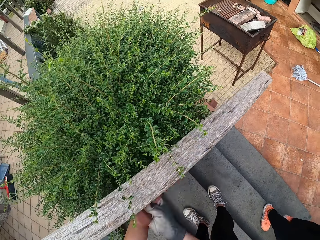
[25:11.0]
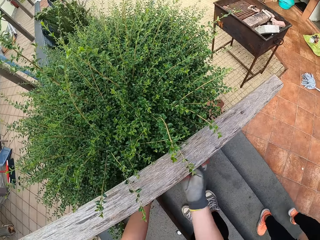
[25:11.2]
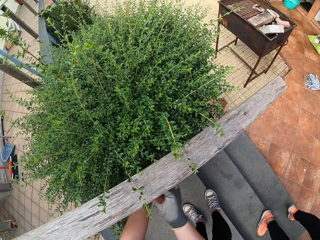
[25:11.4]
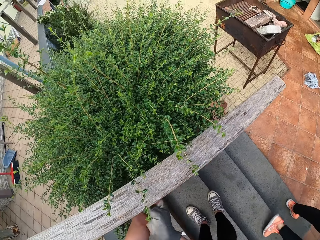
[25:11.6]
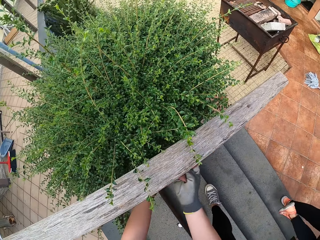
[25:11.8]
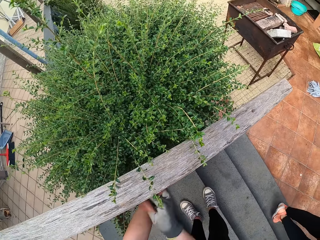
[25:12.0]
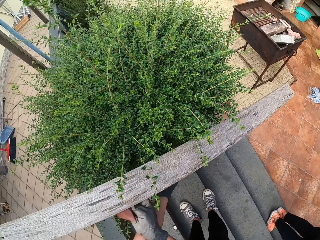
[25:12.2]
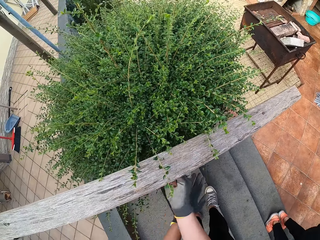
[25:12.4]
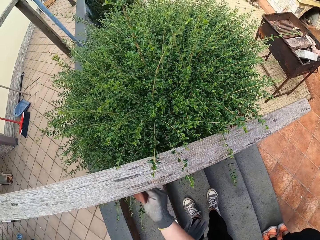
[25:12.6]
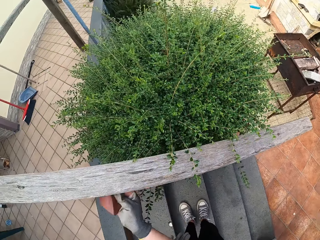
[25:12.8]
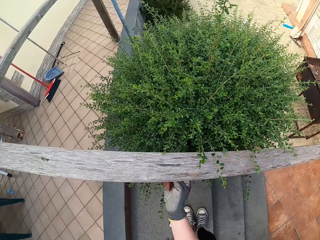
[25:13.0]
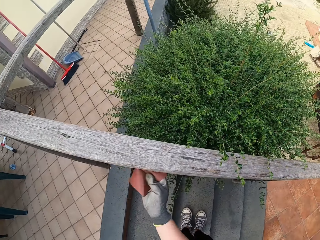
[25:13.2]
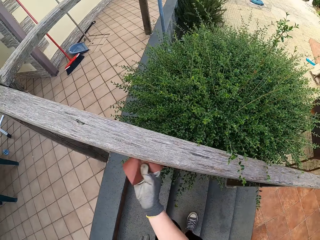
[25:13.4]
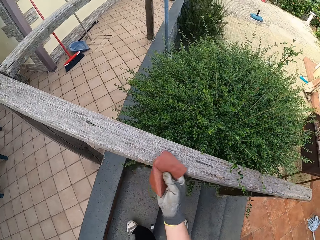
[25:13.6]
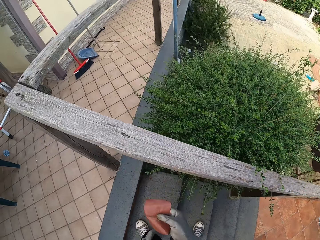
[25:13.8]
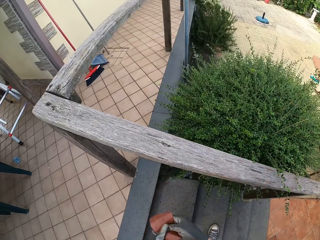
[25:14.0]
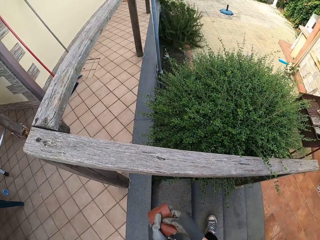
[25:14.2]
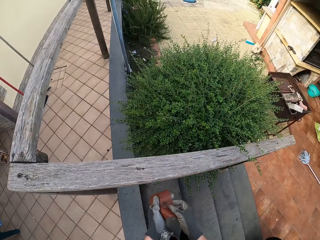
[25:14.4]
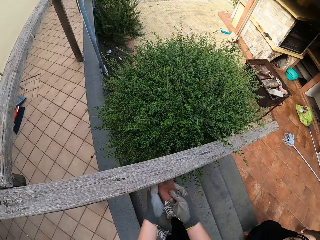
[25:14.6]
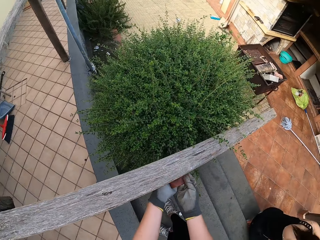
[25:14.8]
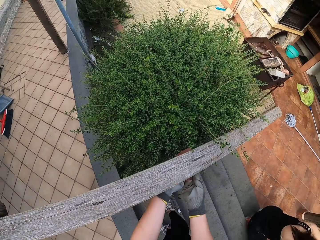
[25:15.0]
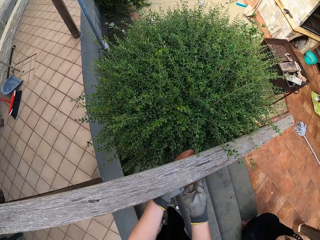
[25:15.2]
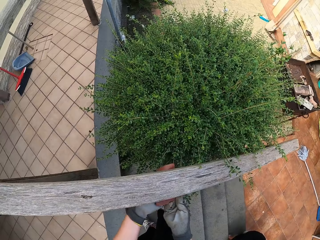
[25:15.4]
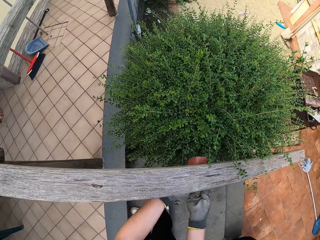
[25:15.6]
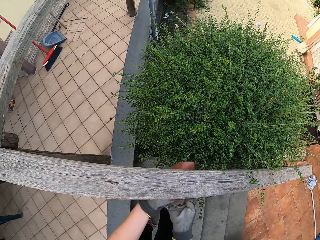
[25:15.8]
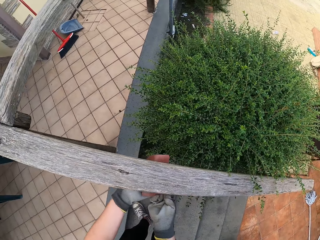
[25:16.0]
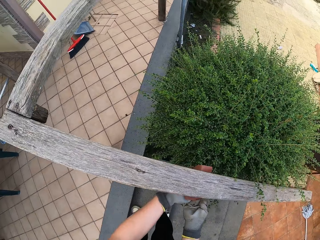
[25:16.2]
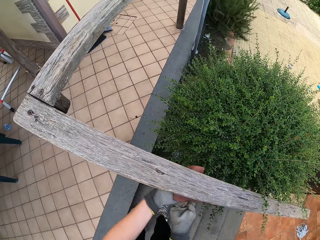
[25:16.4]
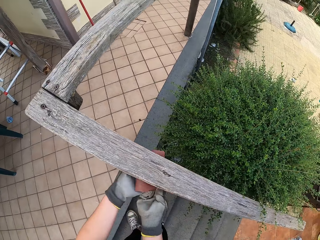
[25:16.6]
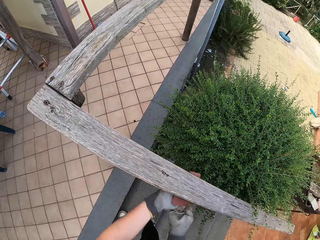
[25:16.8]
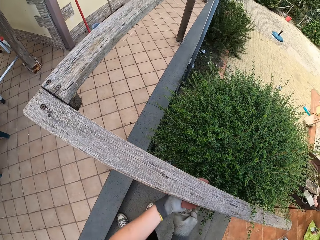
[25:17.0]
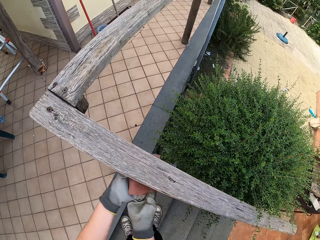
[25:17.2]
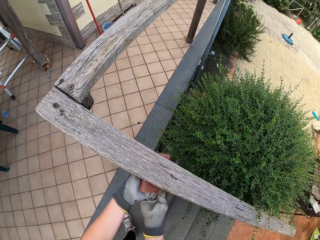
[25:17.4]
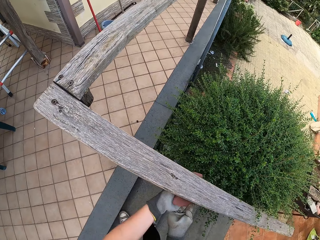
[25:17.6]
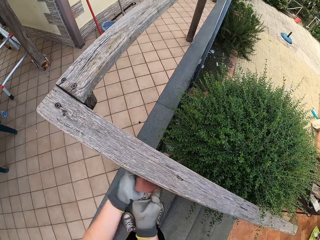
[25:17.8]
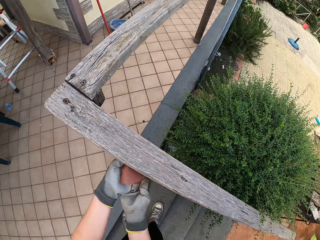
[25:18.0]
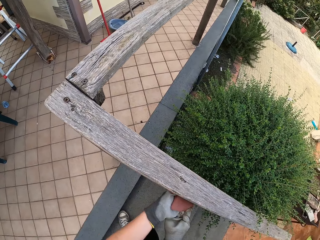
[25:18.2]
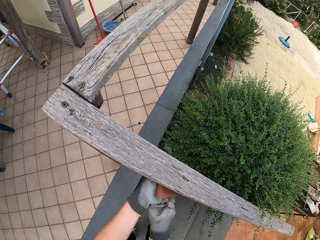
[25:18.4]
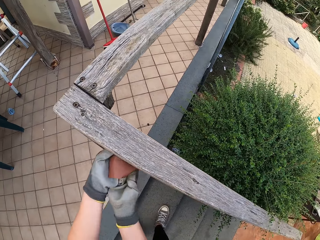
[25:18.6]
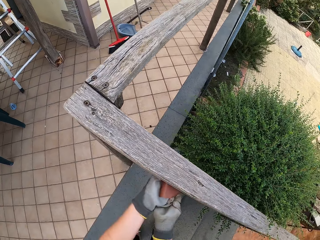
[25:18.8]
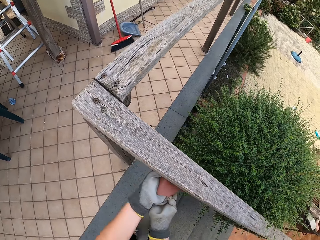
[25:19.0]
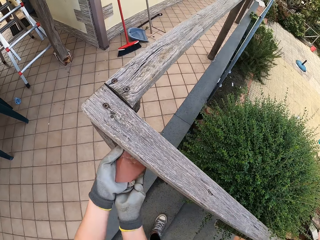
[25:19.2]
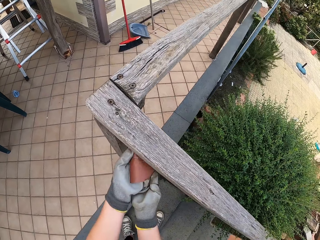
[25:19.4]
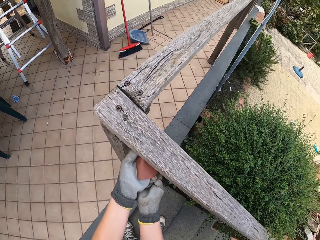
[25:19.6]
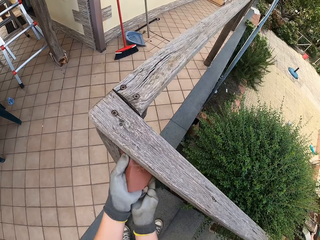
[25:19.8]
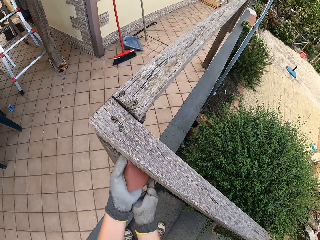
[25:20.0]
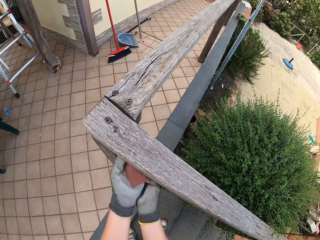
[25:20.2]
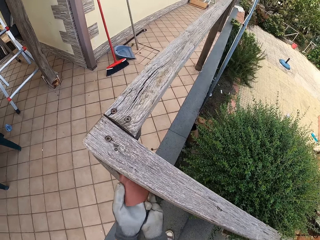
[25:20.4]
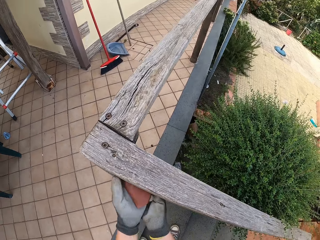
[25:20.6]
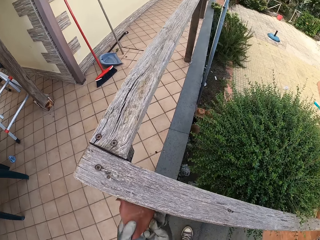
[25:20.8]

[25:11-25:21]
A woman stands beside the camera wearer. The camera wearer scrubs the staircase handle with a sandpaper. The woman squats.

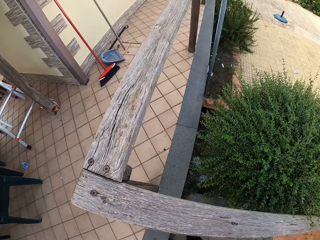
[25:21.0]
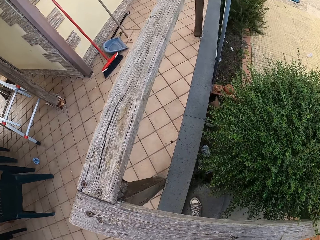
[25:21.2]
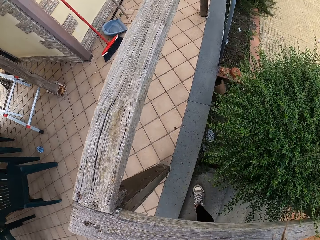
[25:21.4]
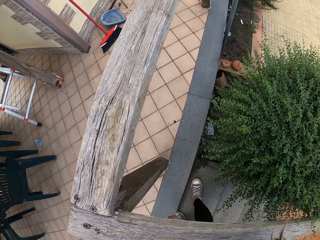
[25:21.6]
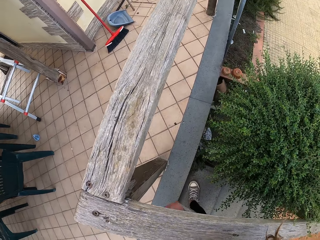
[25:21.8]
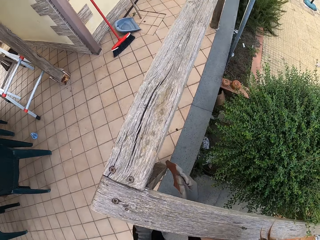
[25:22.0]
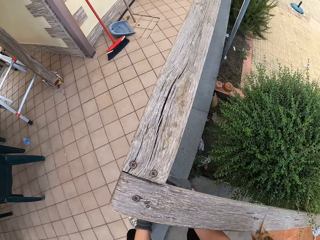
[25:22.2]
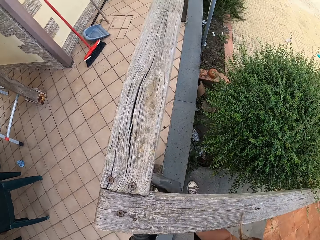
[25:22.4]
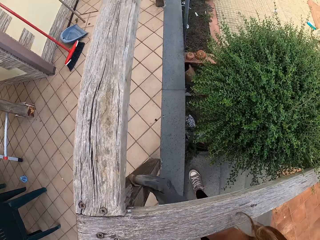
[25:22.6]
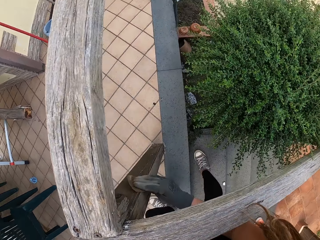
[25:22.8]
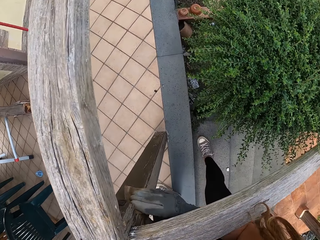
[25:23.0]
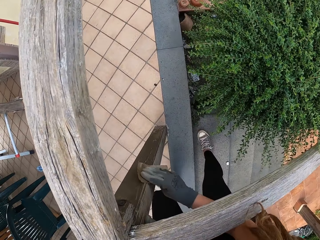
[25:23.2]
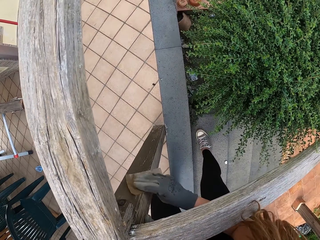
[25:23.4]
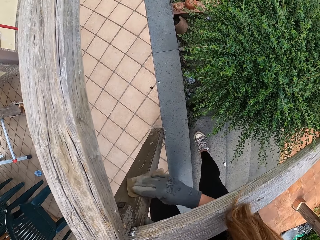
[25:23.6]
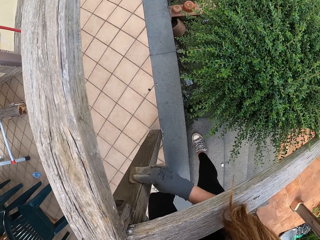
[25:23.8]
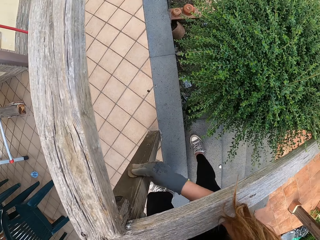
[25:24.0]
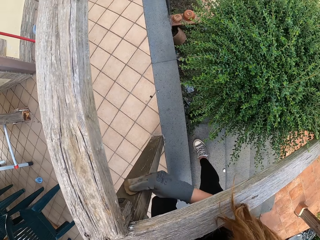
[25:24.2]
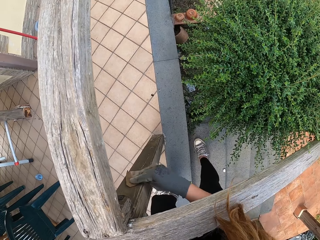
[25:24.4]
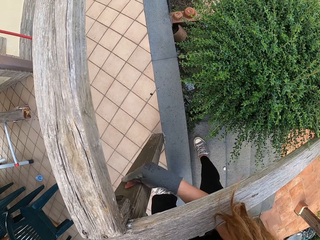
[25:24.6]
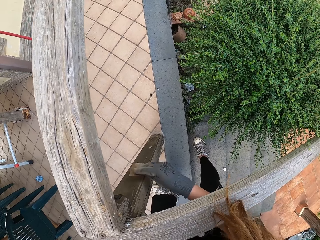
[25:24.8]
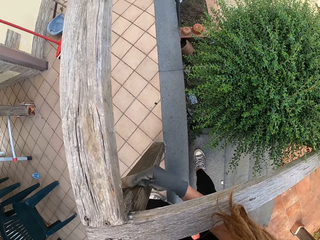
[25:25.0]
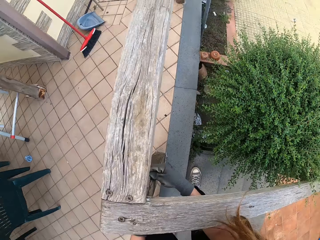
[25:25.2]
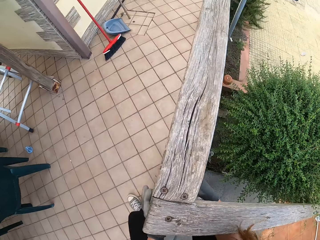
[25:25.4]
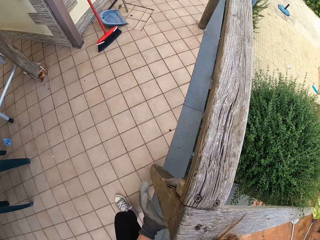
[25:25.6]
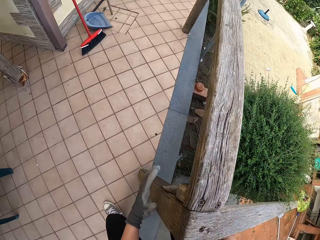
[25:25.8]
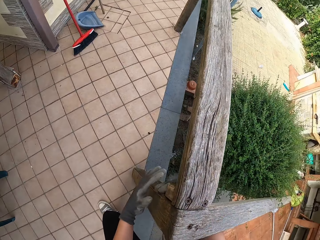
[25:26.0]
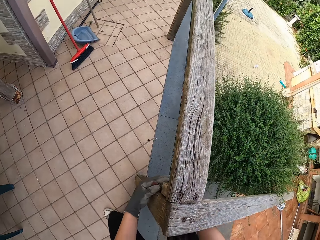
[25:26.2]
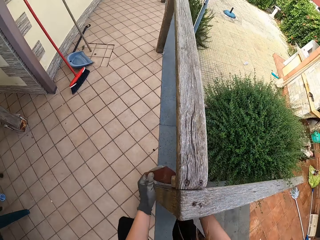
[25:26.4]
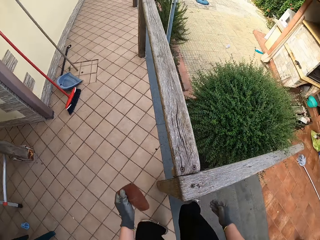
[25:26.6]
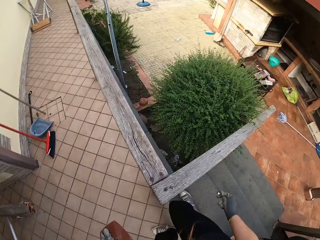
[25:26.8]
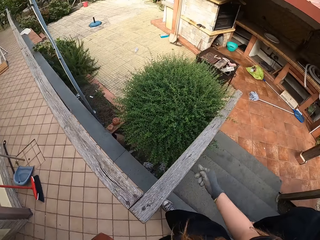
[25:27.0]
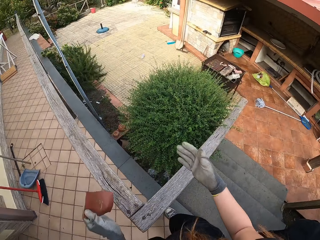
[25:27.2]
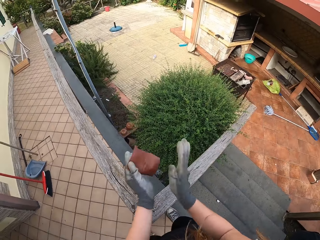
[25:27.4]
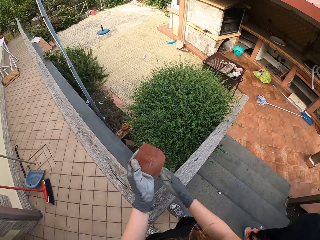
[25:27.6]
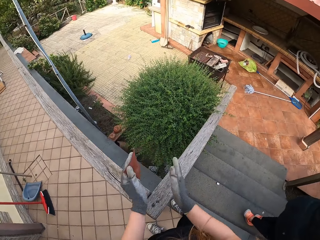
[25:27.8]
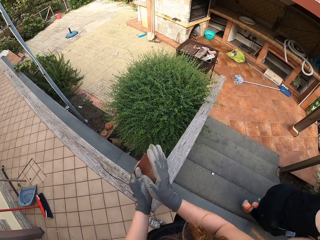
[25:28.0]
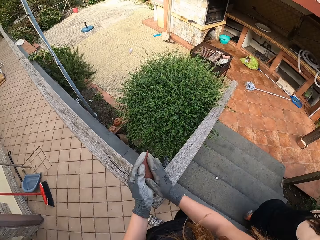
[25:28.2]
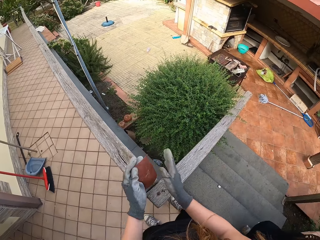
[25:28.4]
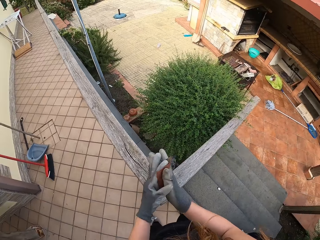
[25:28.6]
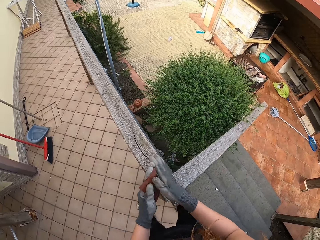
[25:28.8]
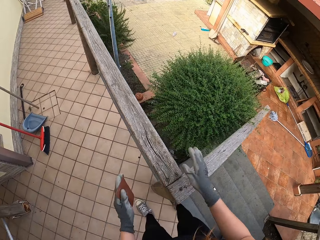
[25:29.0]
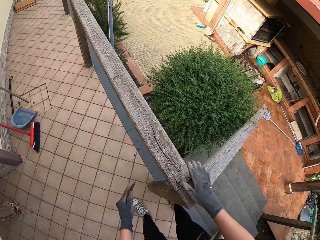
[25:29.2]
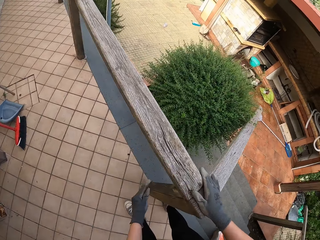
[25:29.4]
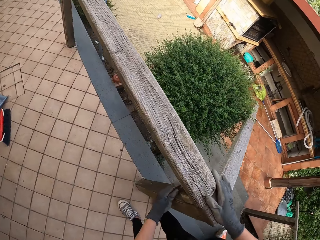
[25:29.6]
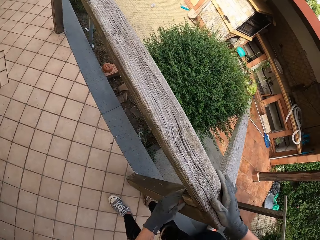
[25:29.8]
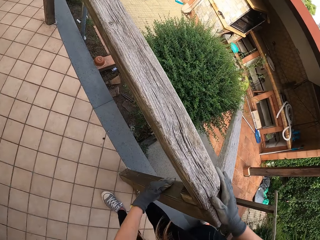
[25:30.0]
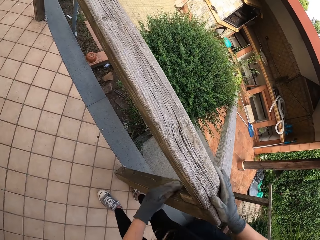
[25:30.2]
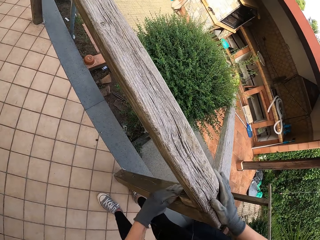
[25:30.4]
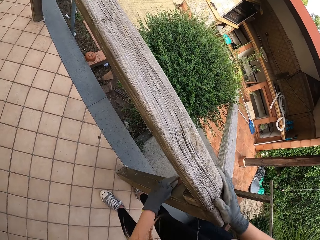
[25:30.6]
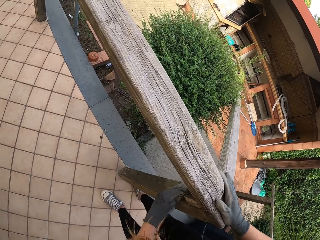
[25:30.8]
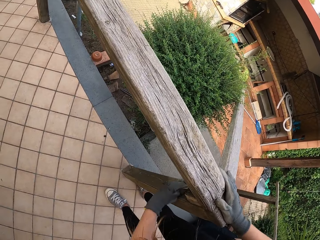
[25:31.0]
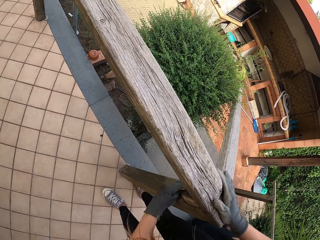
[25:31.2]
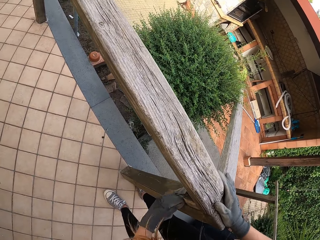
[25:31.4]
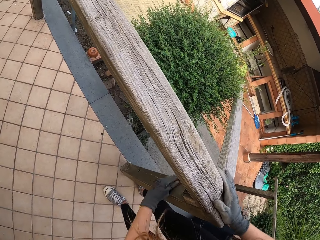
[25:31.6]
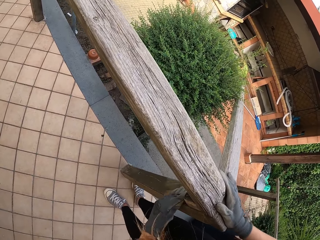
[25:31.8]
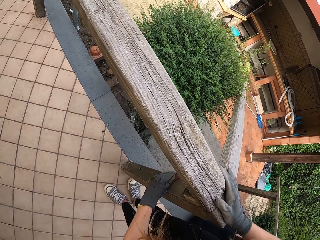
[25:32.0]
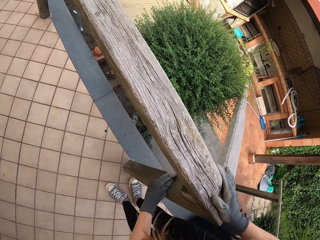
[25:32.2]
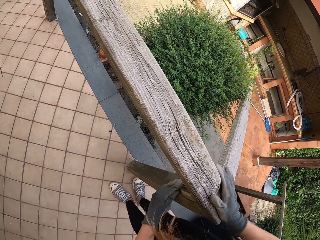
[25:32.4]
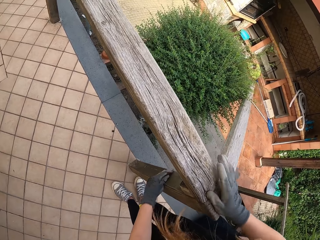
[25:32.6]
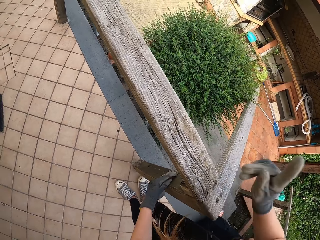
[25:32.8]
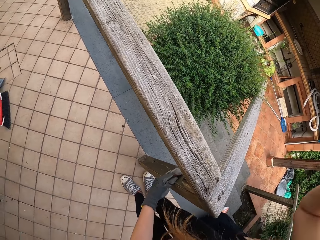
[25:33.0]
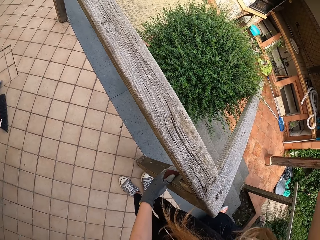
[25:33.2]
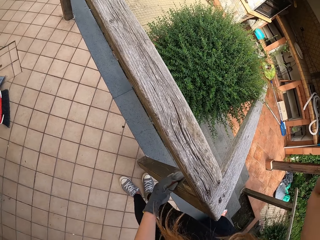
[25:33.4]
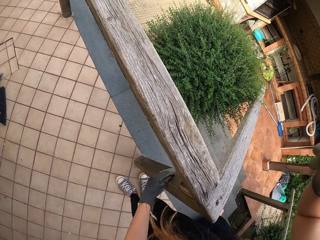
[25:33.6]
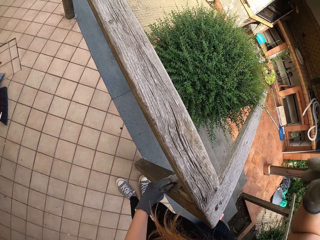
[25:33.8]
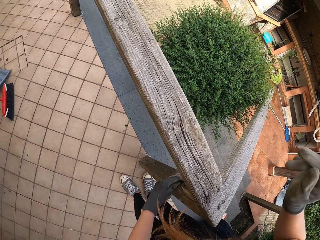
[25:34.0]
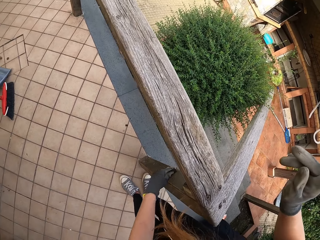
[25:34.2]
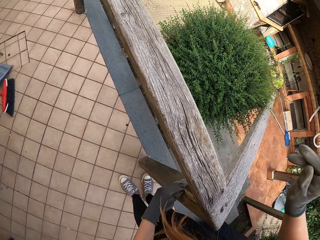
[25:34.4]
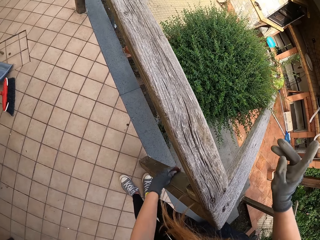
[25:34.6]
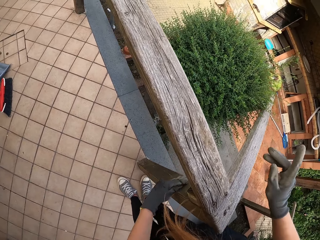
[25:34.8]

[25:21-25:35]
The camera wearer scrubs the staircase support wood with a sandpaper. He removes dust from the sandpaper. A woman sits on the stairs. The camera wearer puts his hand on the wooden rail. He smoothens the wooden rail. He lifts his hand.
